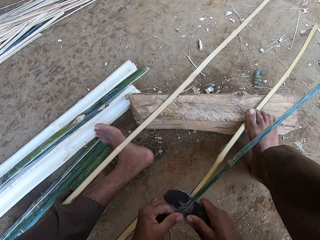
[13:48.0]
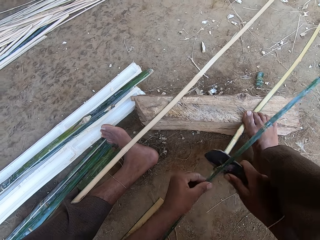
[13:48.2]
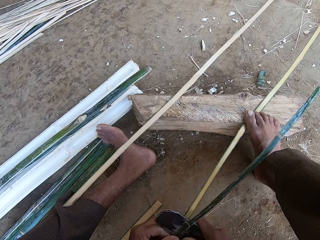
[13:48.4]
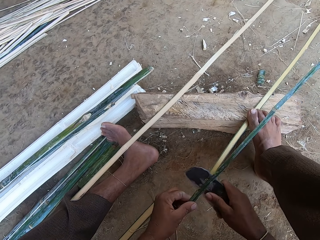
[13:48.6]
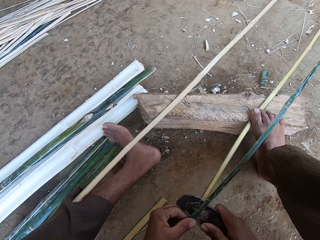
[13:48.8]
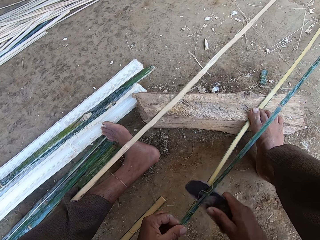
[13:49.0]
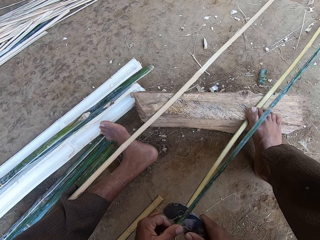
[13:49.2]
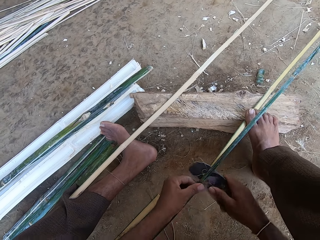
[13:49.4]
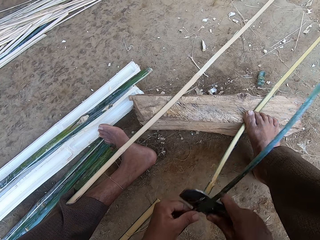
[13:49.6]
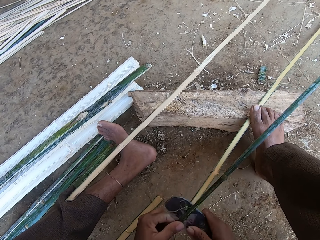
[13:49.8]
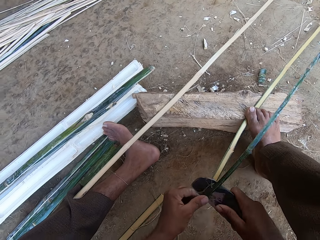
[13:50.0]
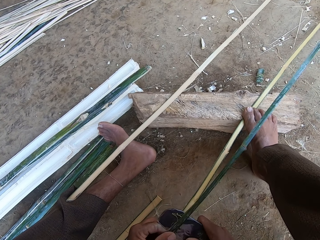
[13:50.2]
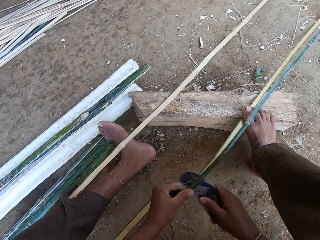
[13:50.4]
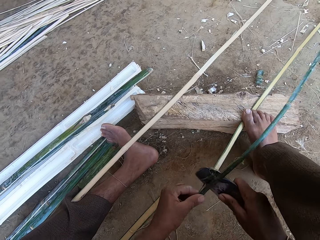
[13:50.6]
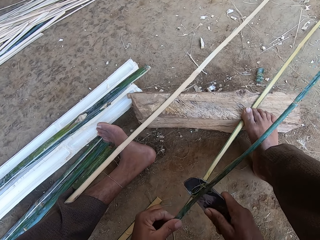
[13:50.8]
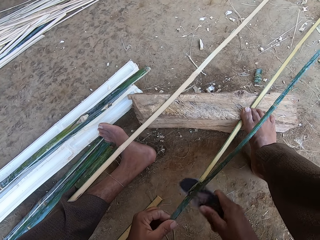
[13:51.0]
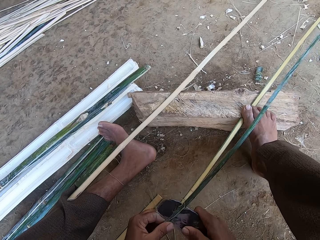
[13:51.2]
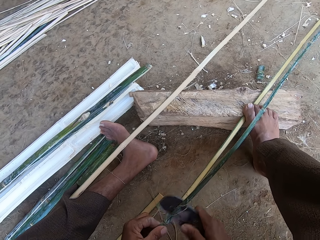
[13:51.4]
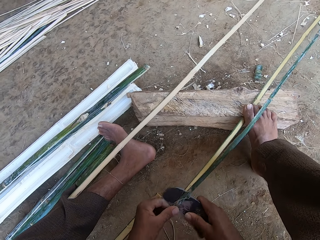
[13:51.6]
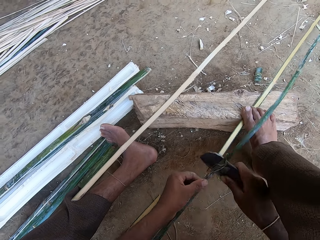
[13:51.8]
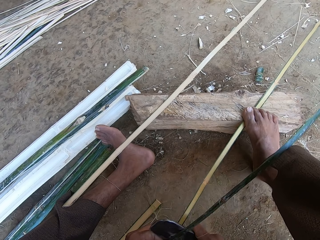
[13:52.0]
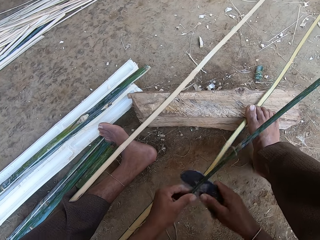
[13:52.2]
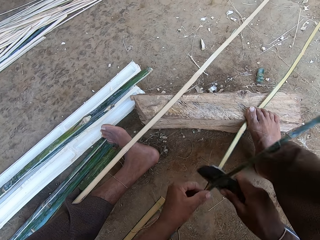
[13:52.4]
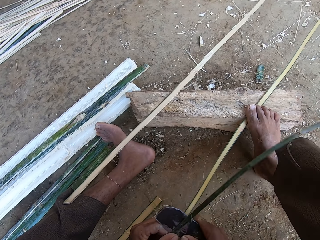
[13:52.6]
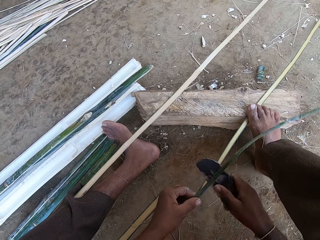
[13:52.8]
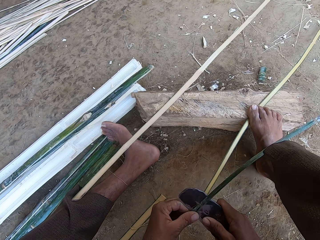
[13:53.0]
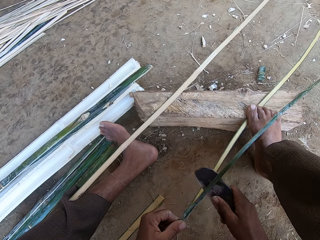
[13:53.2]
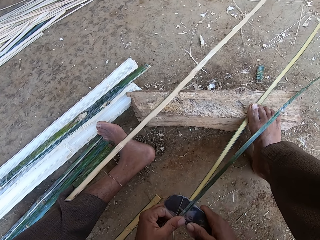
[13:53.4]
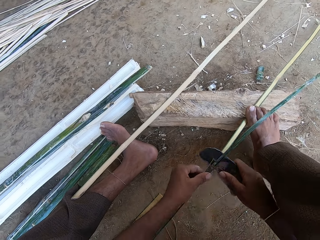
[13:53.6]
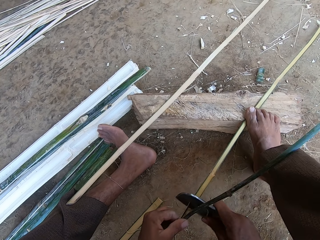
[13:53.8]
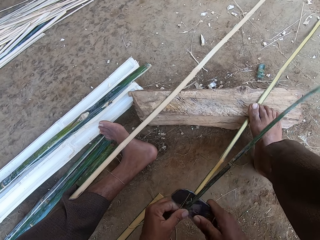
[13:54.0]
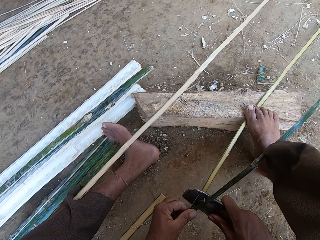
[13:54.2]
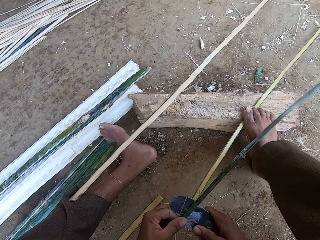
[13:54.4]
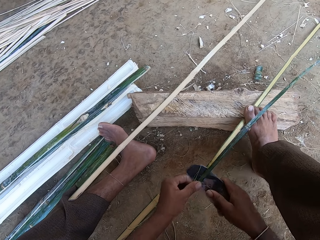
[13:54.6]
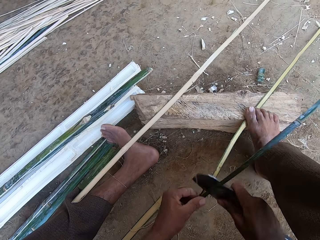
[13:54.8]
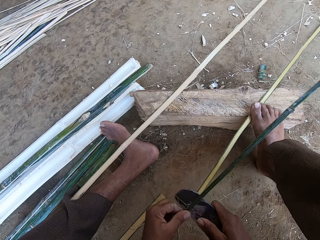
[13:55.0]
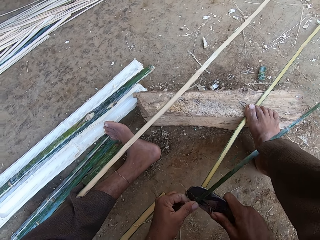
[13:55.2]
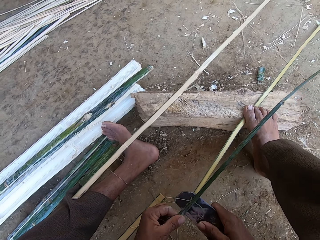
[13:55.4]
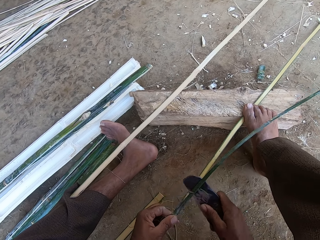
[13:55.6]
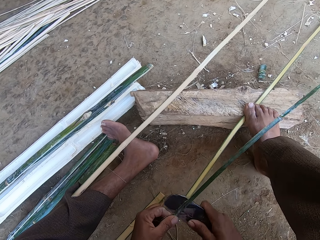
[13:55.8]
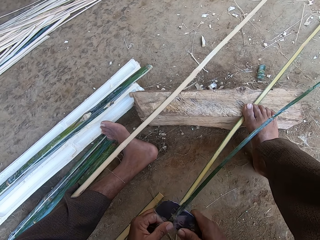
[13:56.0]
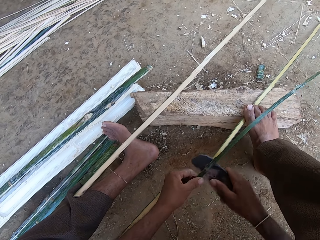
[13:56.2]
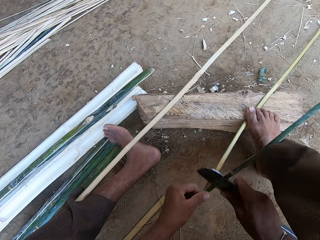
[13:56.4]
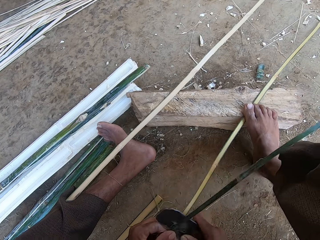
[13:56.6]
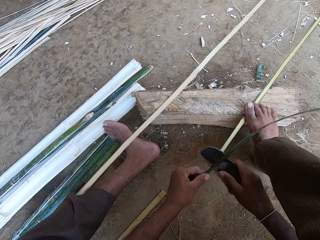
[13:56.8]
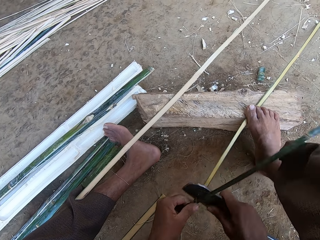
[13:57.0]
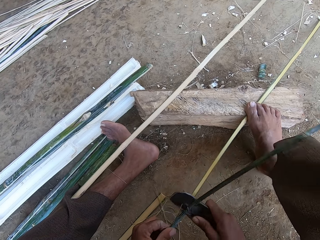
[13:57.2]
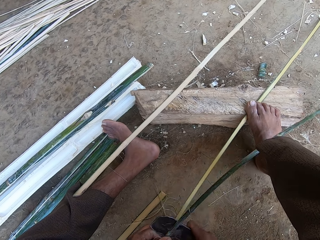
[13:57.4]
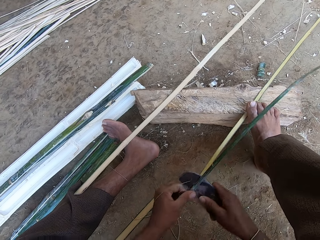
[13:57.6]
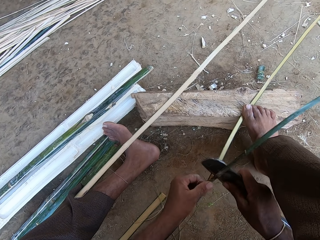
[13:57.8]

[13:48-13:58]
The camera wearer steps on the stick with the right foot. They cut the stick with the blade. They step on the stick with the right foot. They cut the stick with the blade. They step on the stick with the right foot. They cut the stick with the blade.

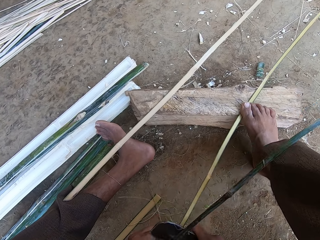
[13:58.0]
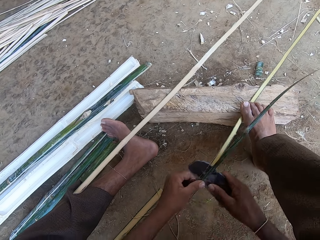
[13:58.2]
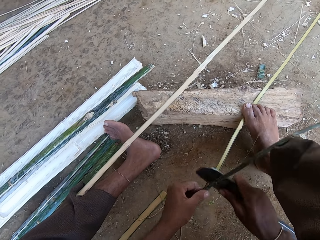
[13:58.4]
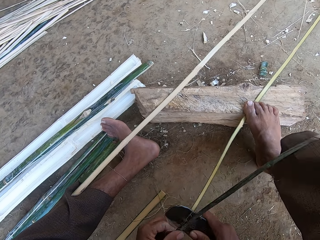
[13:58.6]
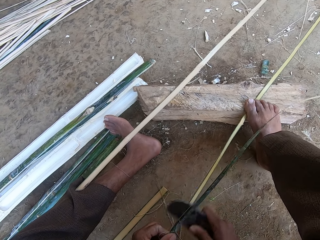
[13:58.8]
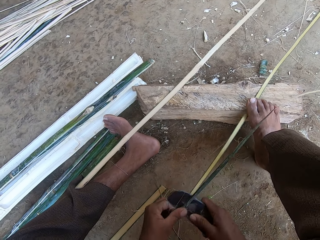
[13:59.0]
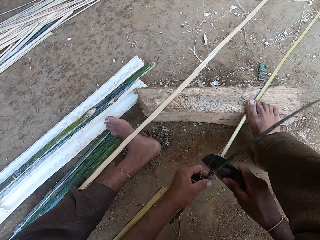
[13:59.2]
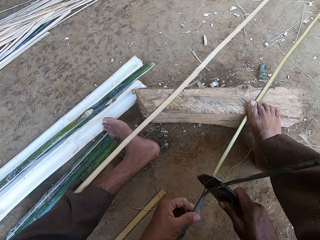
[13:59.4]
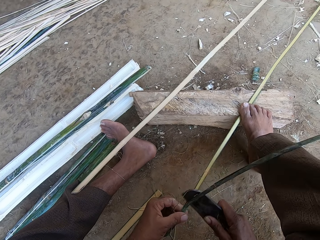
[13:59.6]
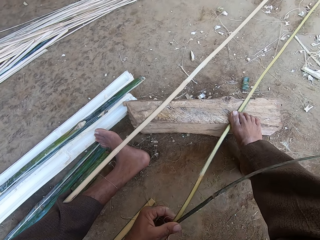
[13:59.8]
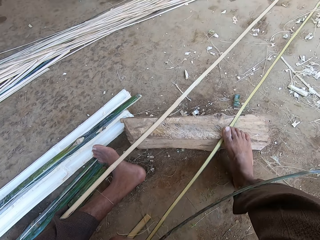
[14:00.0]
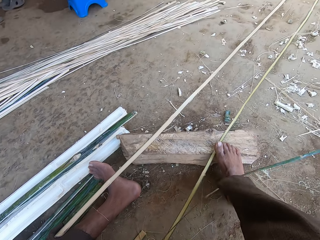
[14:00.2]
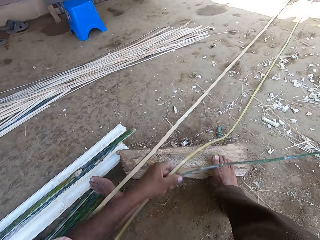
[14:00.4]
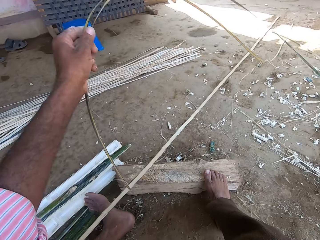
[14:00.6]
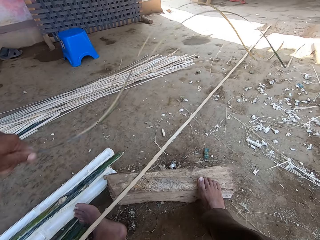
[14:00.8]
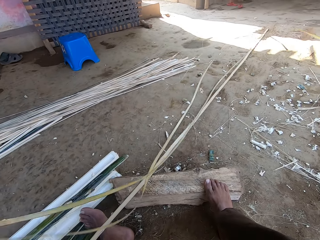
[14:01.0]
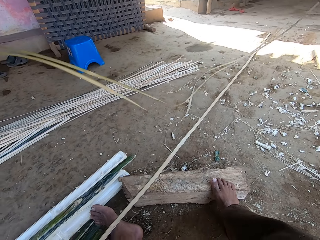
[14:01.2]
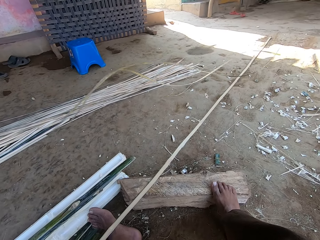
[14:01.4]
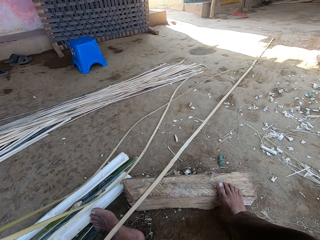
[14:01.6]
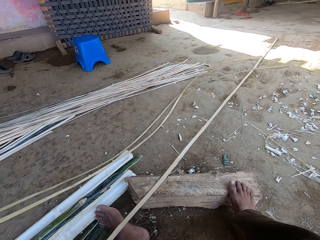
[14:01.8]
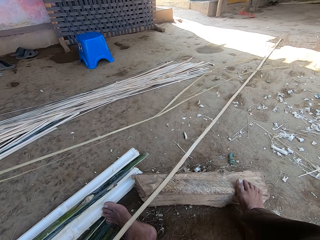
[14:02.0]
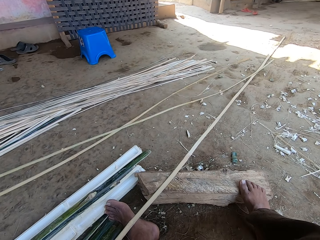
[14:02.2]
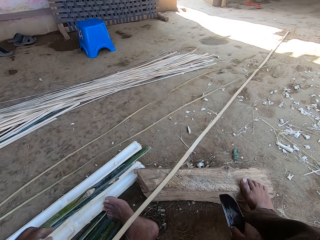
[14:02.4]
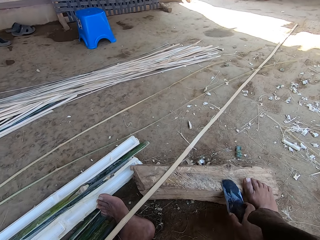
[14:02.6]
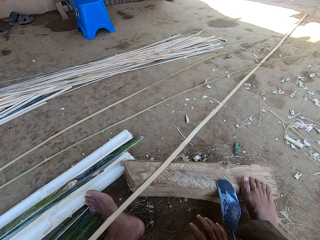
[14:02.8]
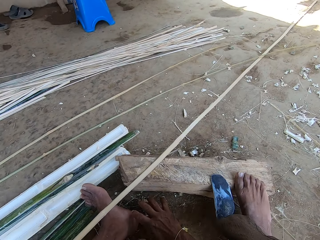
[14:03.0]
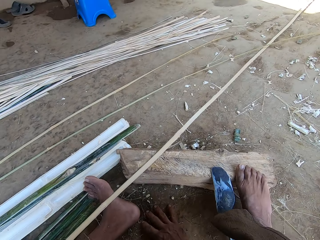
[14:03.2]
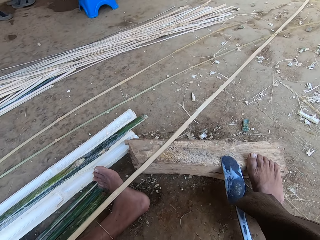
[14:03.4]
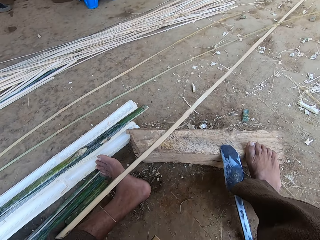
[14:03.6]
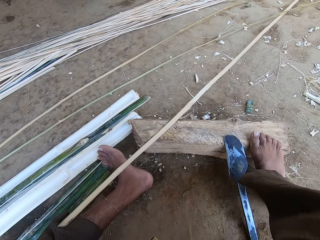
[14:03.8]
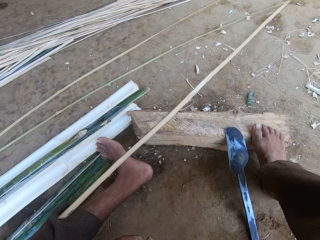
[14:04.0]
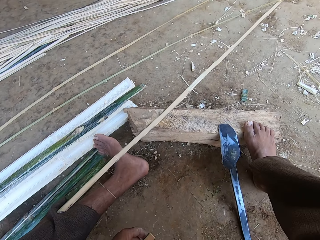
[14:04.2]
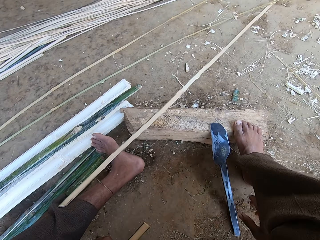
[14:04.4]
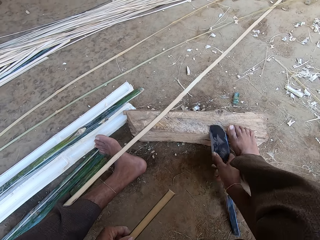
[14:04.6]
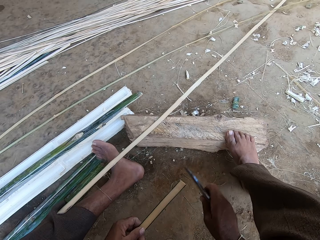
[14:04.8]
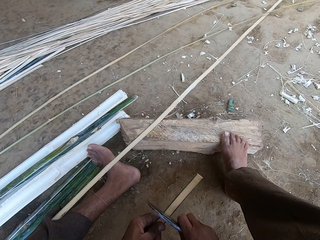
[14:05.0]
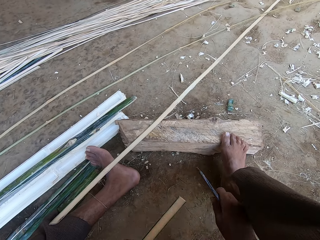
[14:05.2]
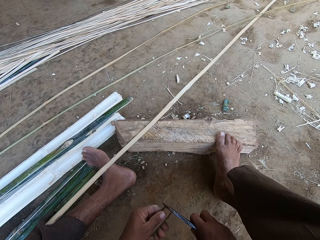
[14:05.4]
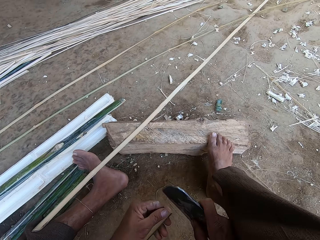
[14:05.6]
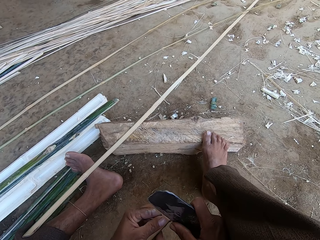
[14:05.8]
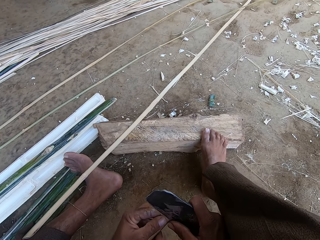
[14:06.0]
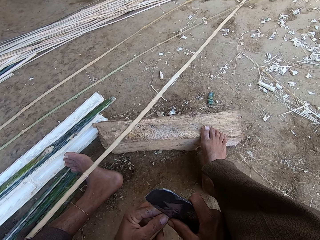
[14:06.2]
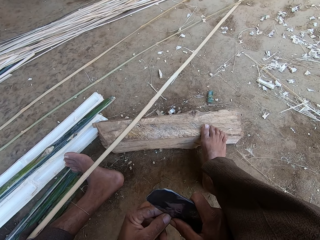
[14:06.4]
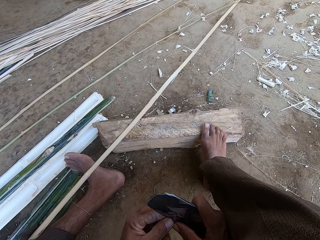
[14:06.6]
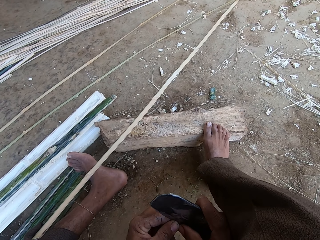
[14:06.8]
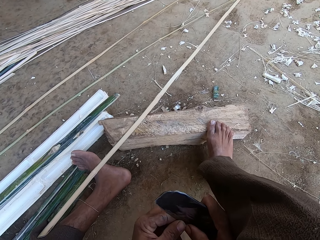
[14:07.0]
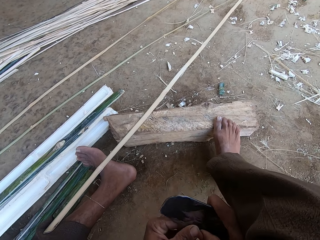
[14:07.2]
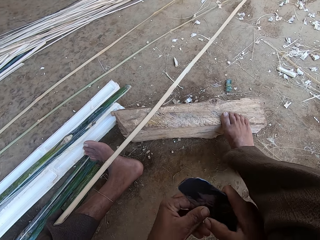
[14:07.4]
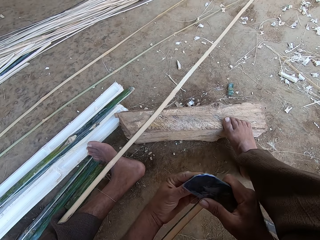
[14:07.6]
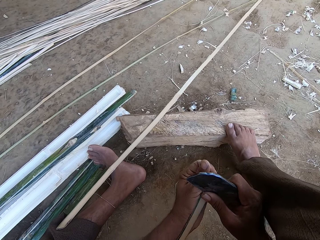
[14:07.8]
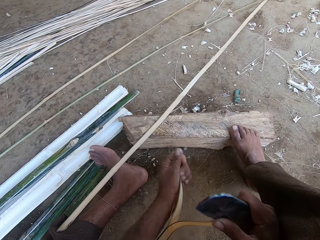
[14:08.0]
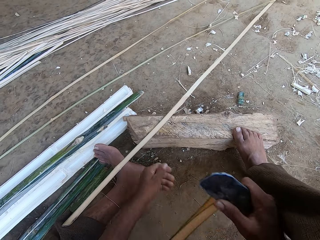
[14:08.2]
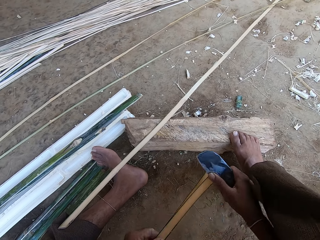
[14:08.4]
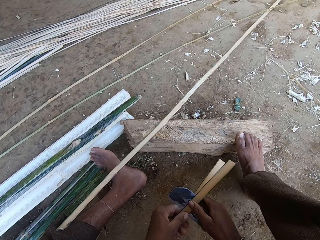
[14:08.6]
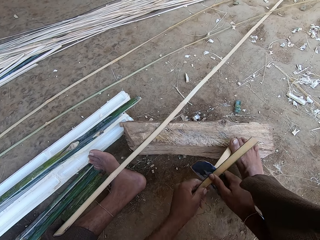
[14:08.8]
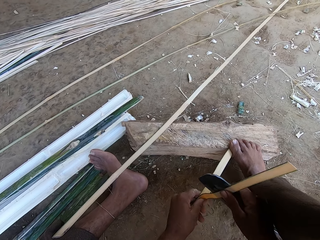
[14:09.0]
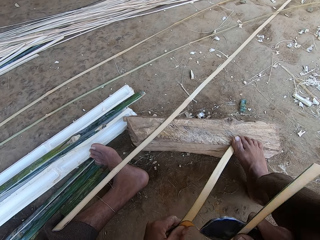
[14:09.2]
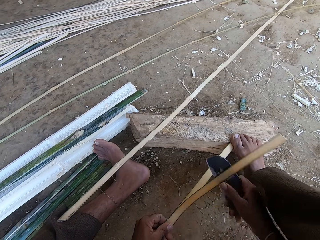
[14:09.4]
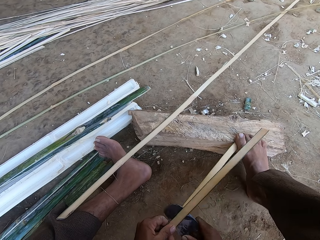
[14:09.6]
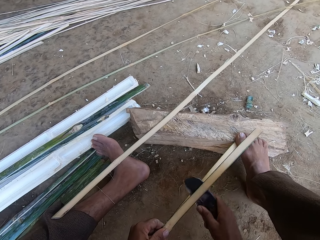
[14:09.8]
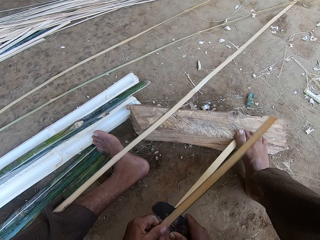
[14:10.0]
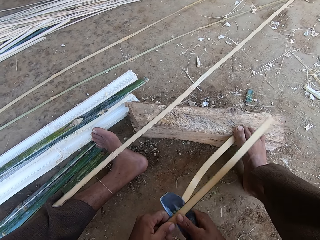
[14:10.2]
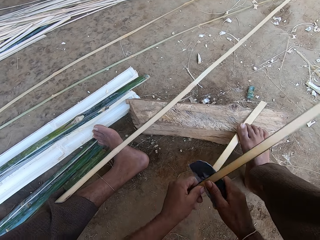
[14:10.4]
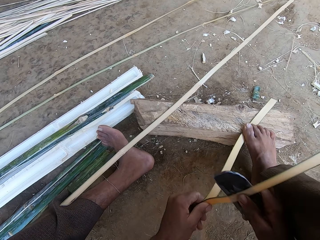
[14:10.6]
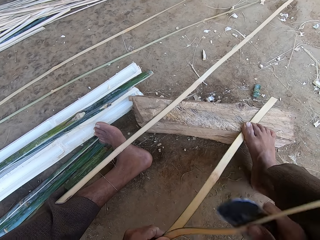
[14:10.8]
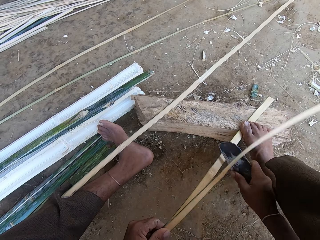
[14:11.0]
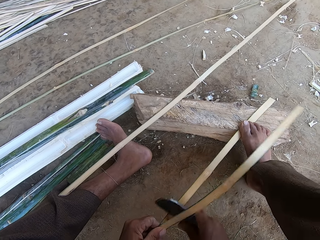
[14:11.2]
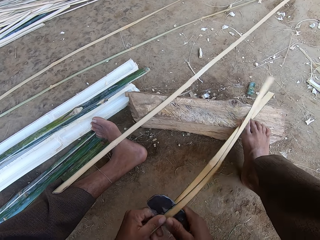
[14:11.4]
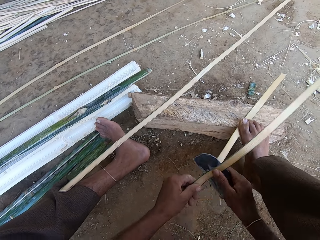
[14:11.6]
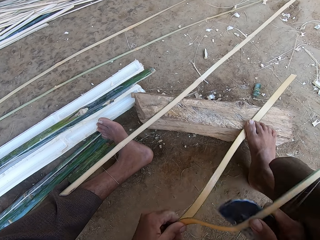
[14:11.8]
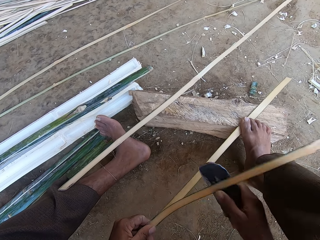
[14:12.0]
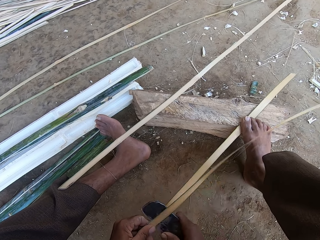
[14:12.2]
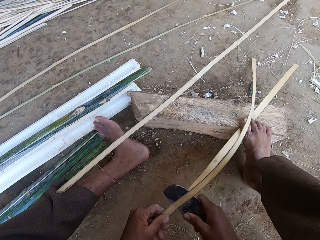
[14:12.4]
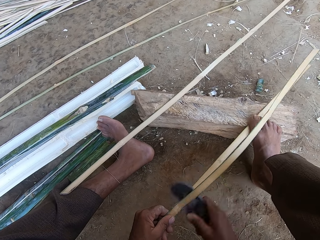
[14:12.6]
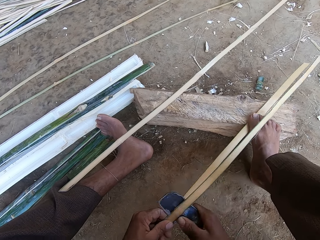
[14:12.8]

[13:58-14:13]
The camera wearer steps on the stick with the right foot. They cut the stick with the blade. They lift the sticks with the left hand. They throw the reeds on the ground. They drop the sticks and the blade, a reed knife, on the ground. They pick up the blade and the stick with both hands. They cut the bamboo stick across with the blade. They step on the stick with the right foot. They cut the stick with the blade.
